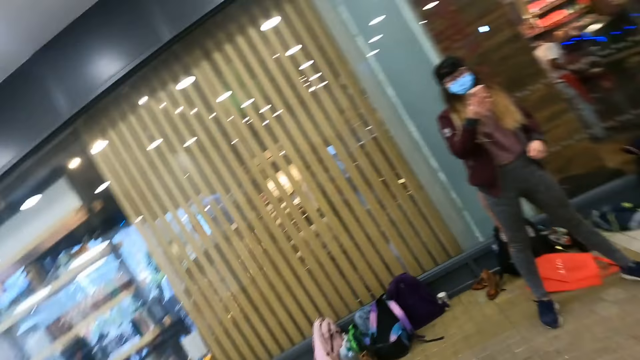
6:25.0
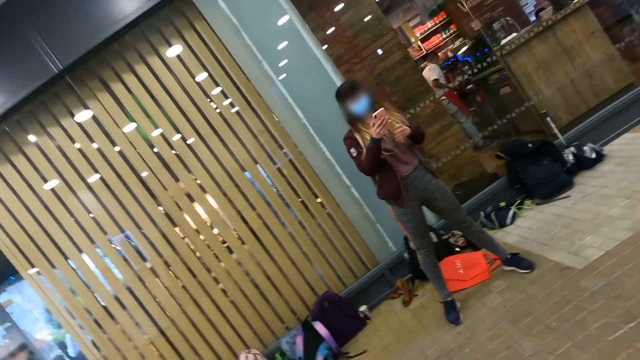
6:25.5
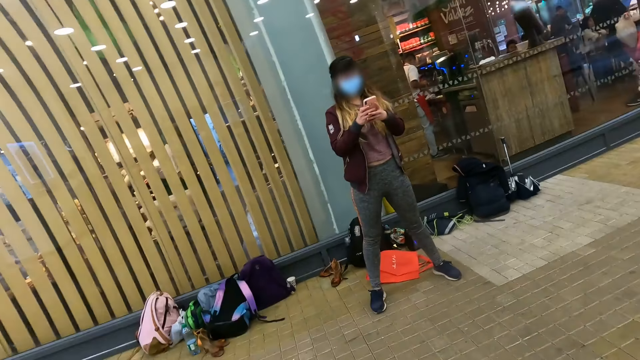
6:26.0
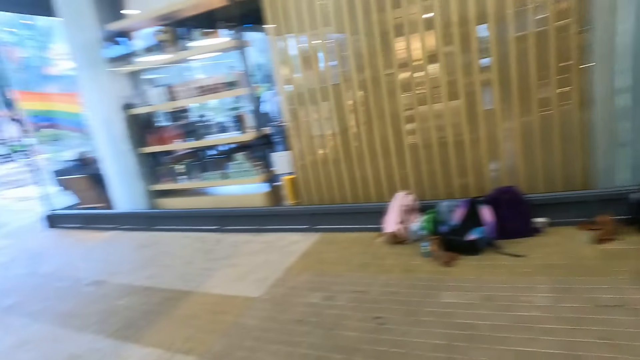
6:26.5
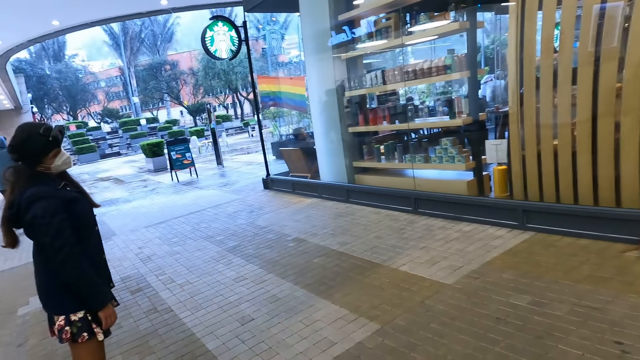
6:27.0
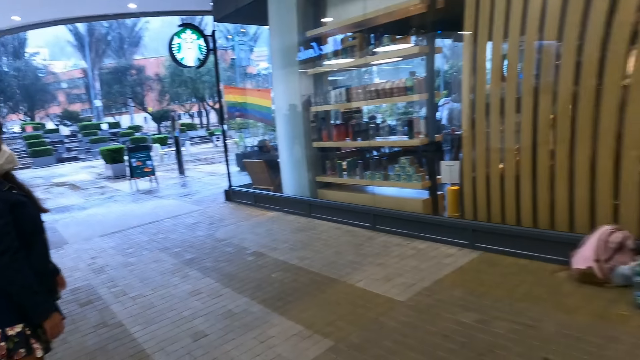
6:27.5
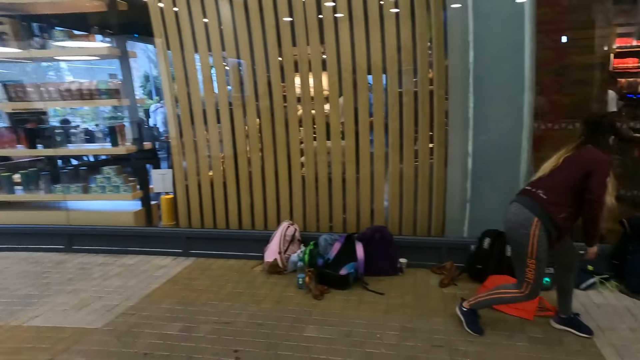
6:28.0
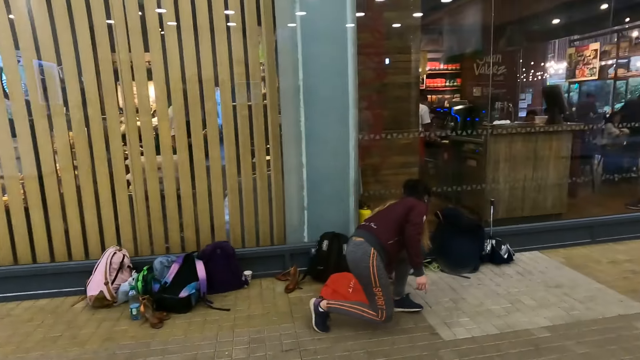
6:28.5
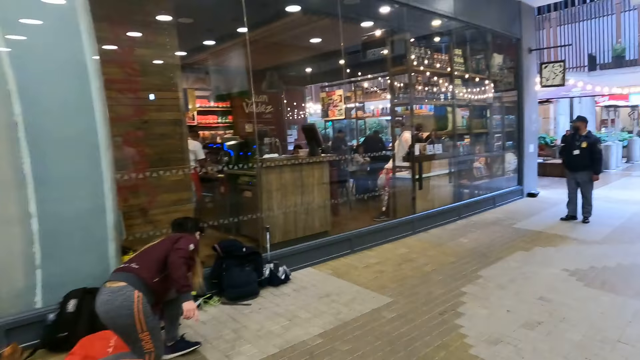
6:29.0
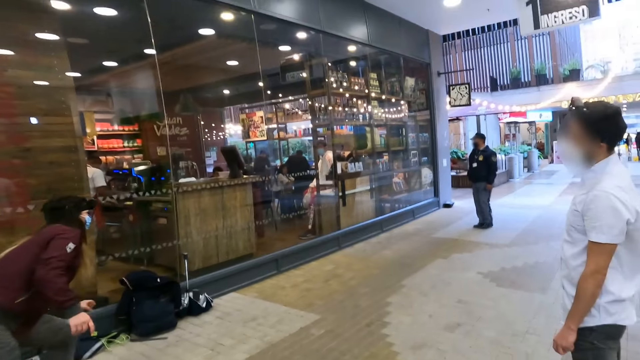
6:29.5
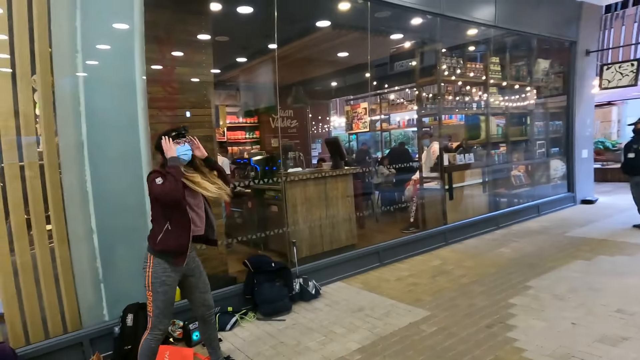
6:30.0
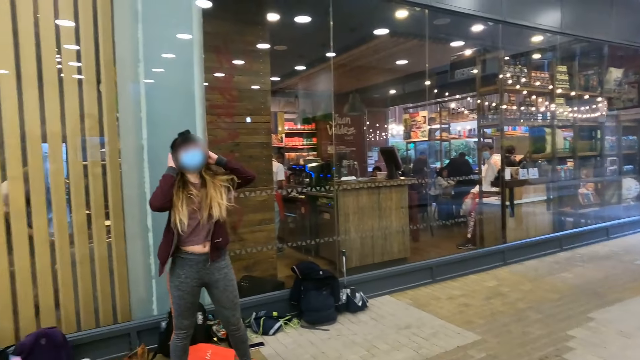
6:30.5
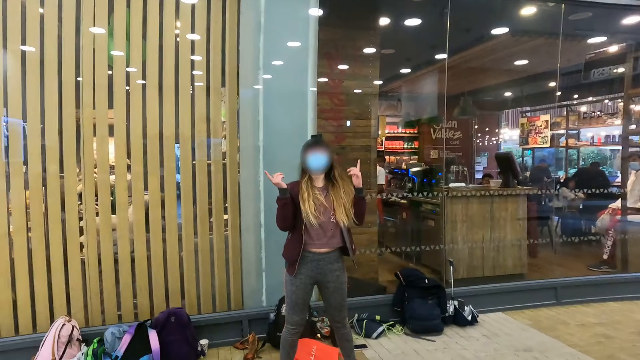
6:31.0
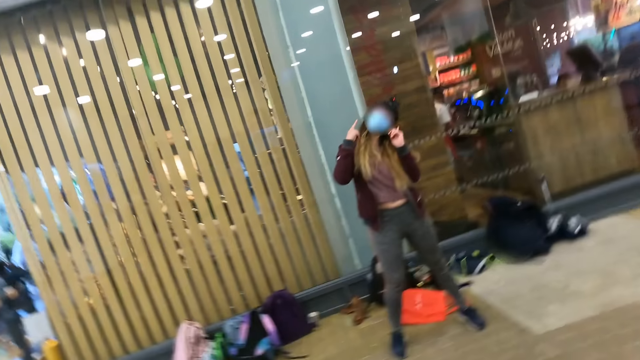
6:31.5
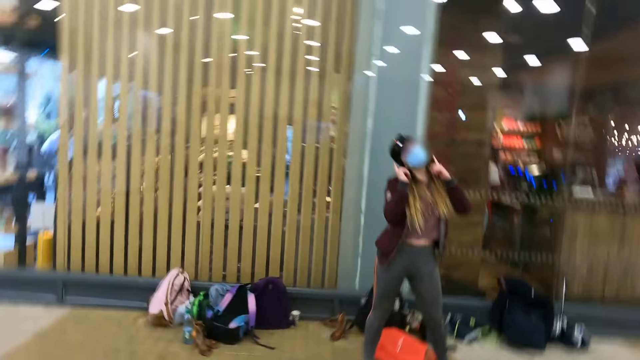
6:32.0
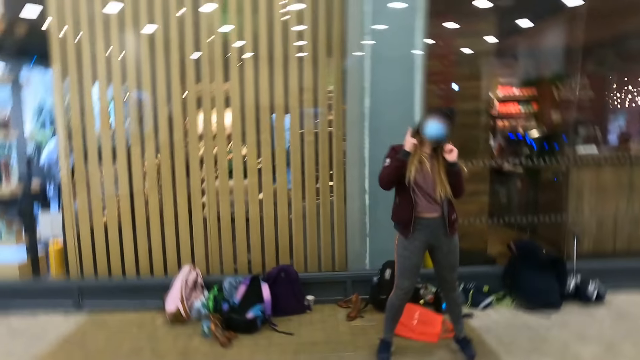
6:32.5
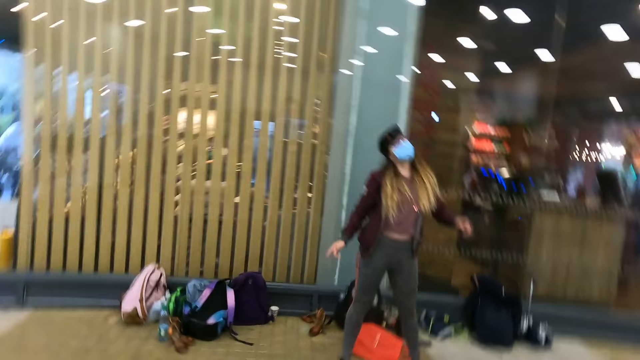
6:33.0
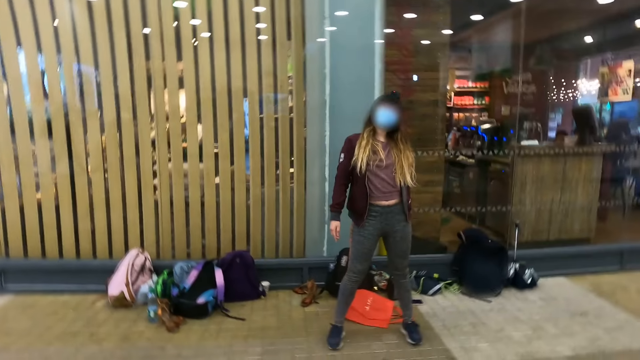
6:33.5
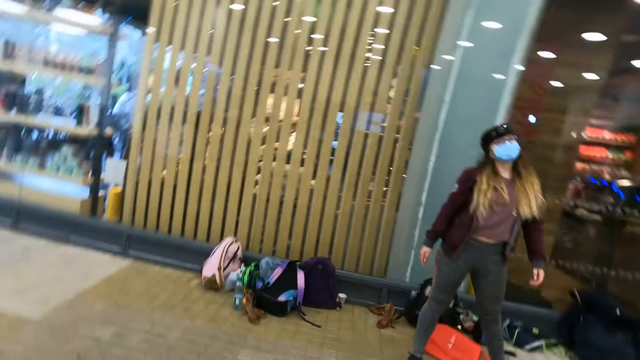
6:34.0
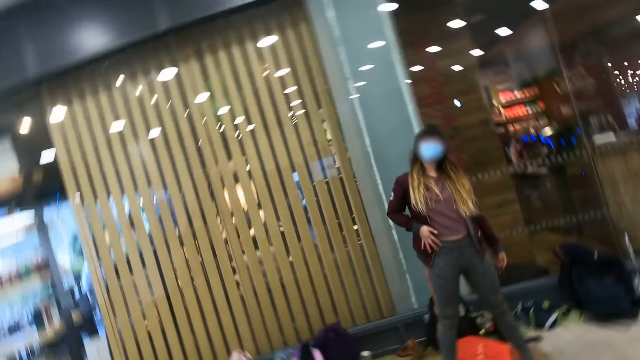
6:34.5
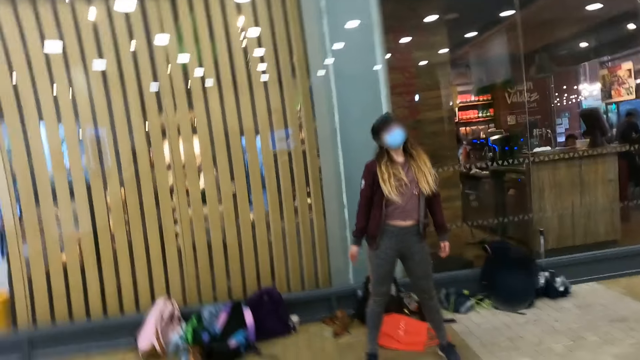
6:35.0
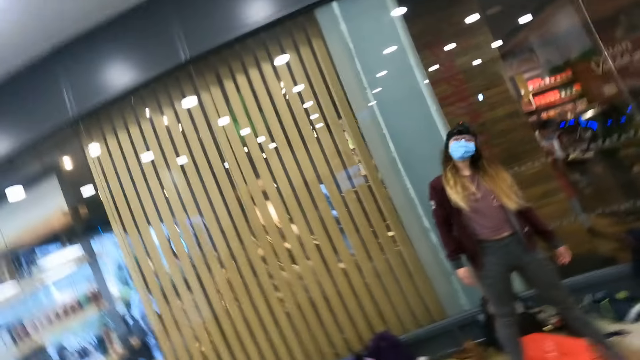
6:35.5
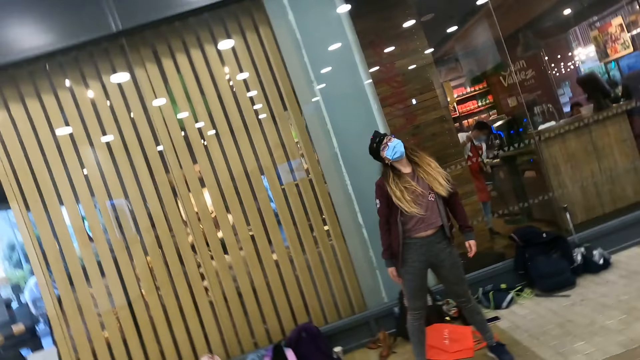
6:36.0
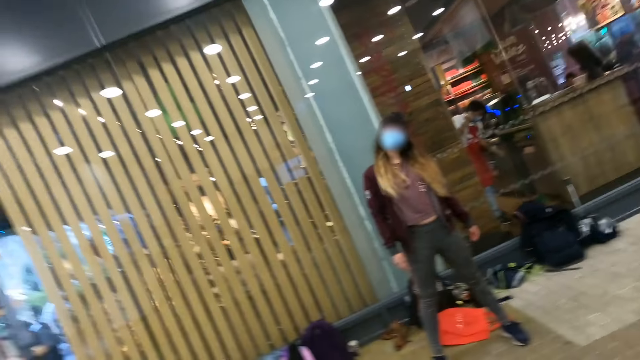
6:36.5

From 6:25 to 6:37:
The camera wearer looks around. A woman drops the phone on the ground. The camera wearer follows the practice from the woman. The woman does press ups.

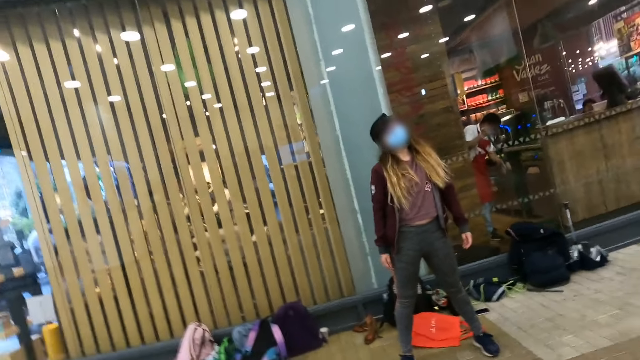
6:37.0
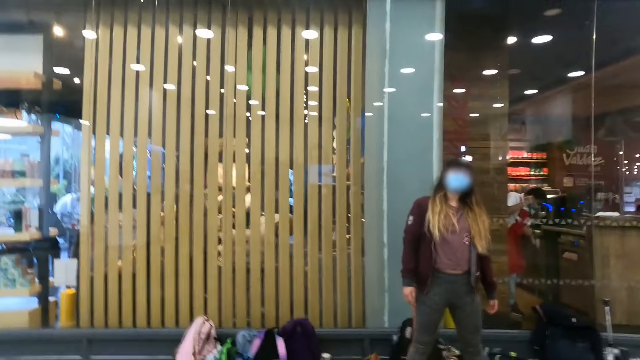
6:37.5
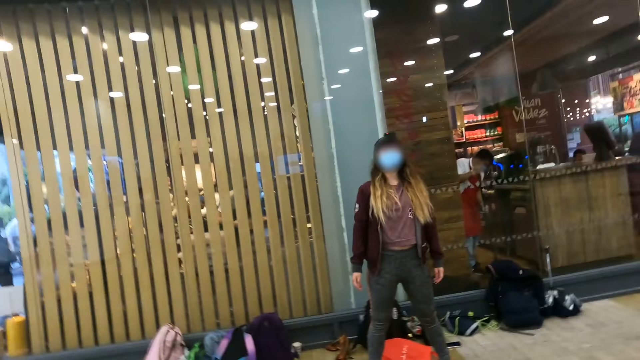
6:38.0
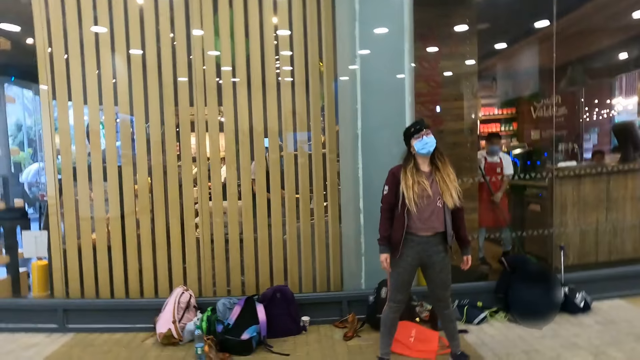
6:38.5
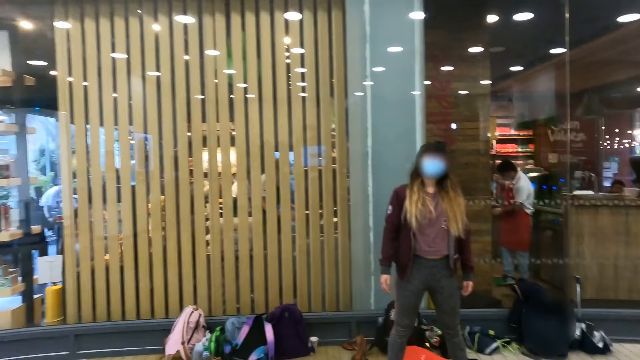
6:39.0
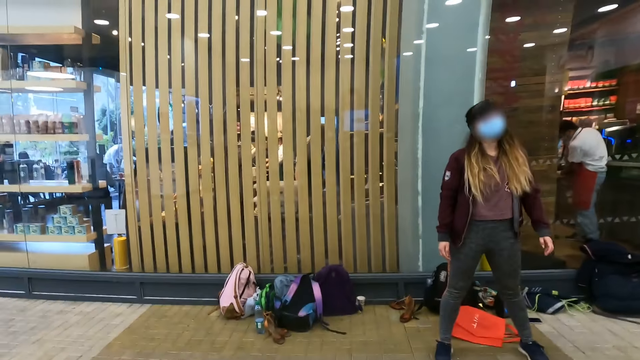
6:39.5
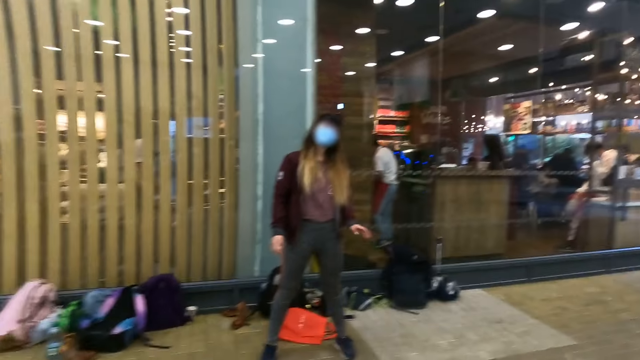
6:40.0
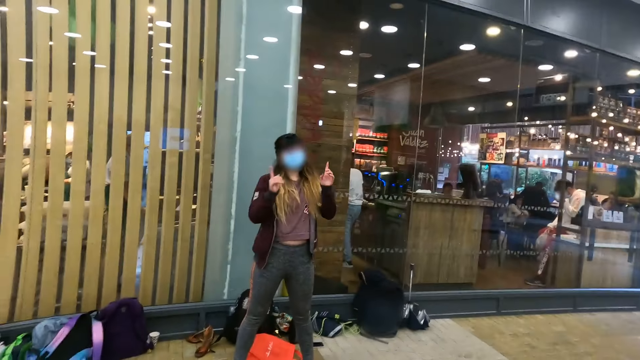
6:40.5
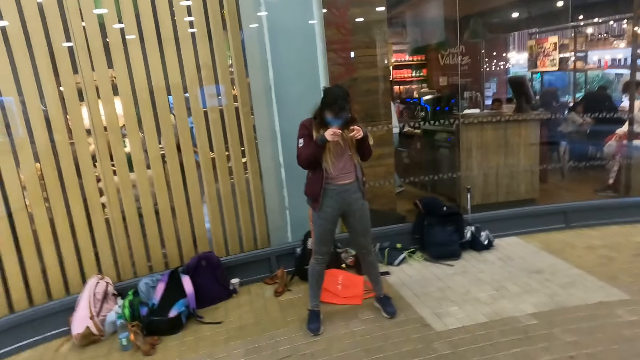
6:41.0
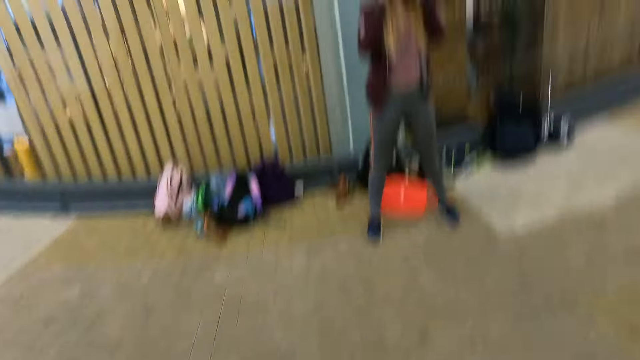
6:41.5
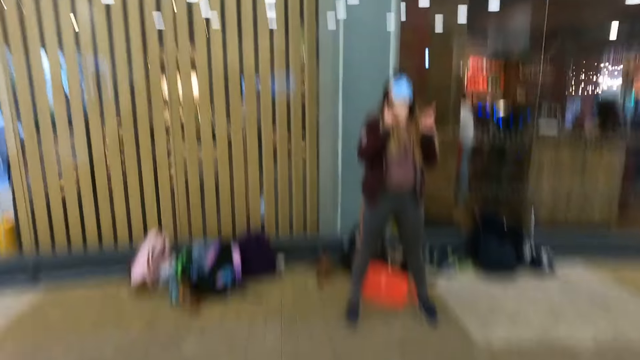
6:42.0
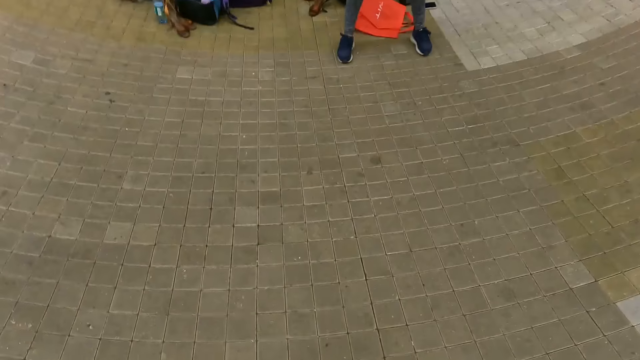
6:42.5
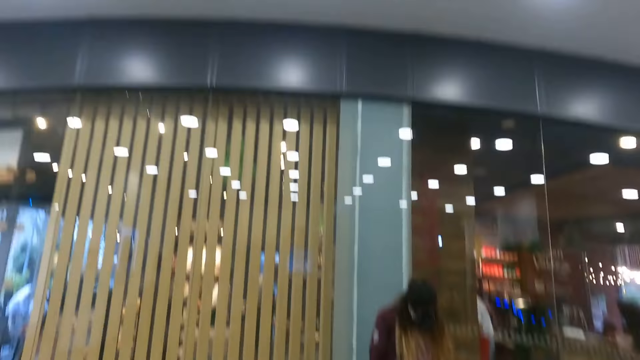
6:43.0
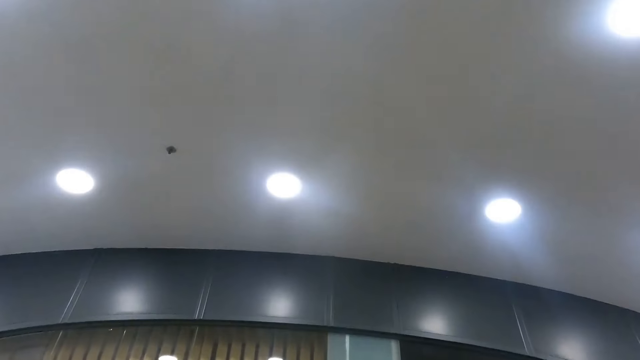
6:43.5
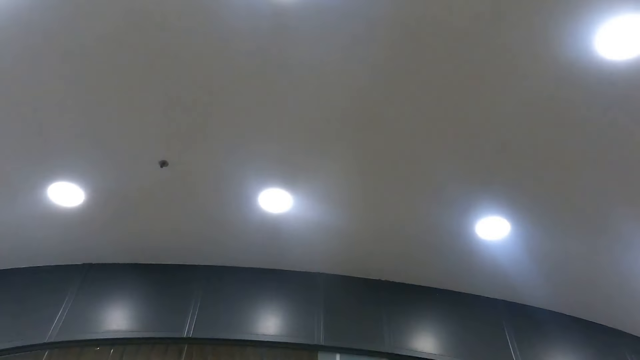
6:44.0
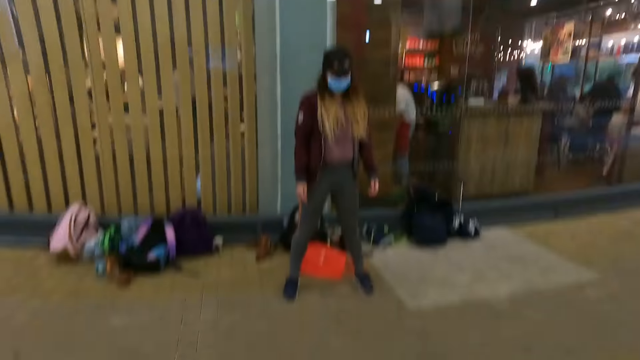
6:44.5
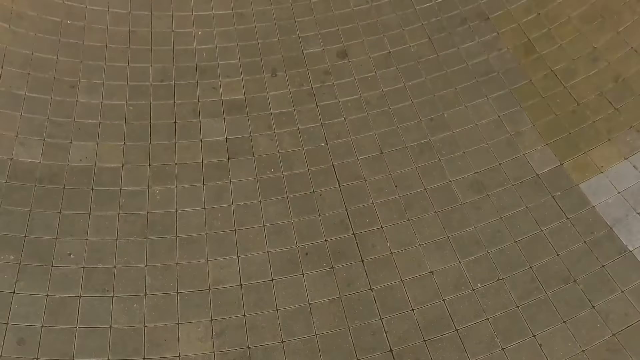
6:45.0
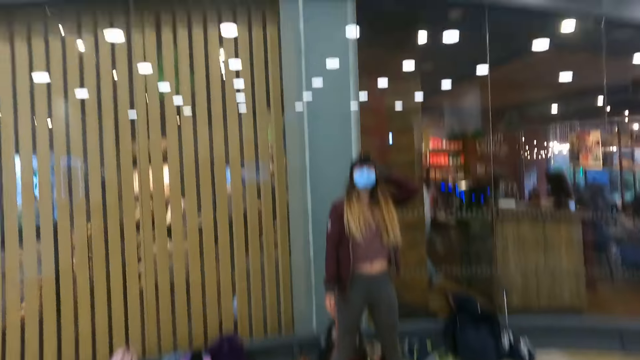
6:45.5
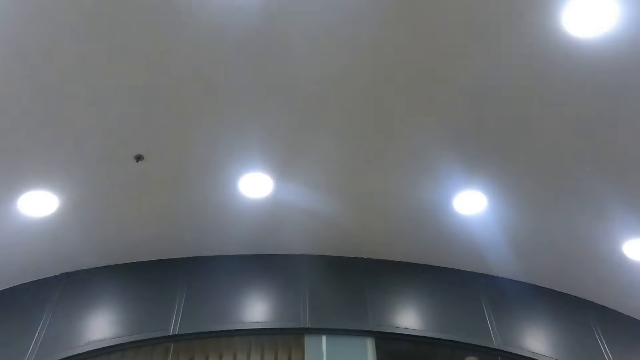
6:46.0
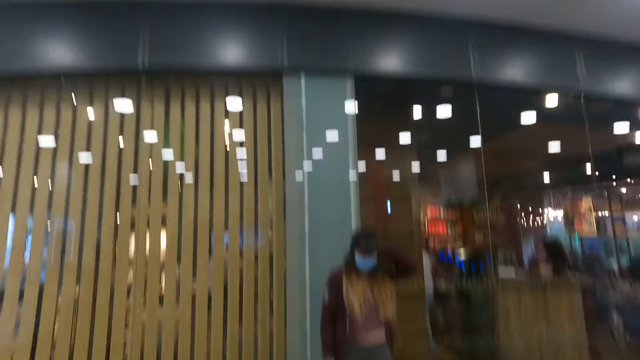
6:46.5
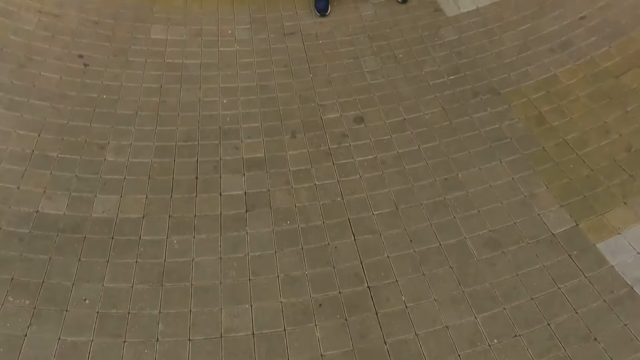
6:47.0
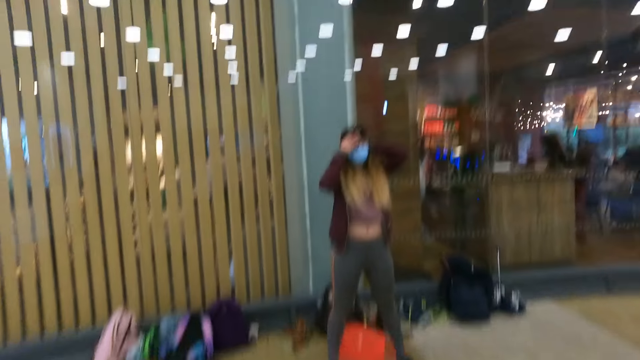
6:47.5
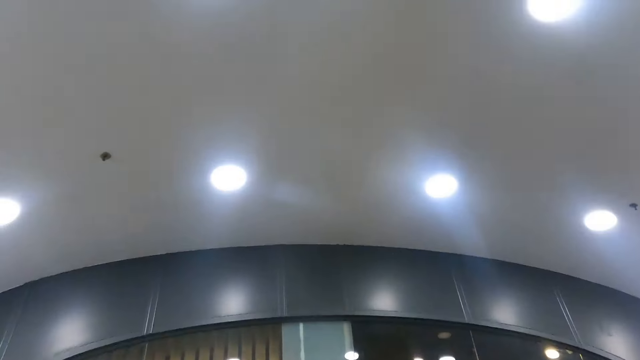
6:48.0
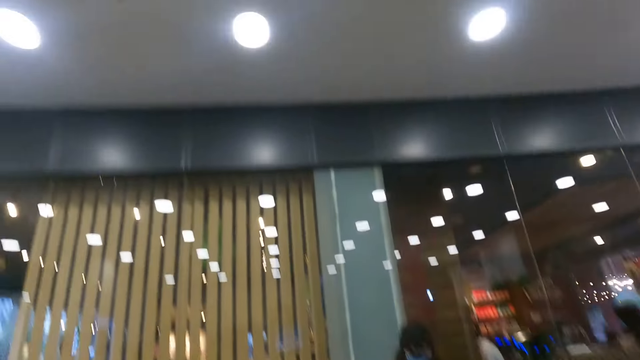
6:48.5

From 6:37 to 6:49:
The camera wearer looks around. She nods her head up and down.
